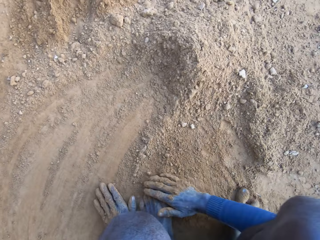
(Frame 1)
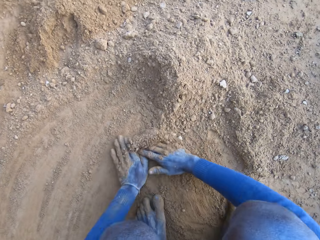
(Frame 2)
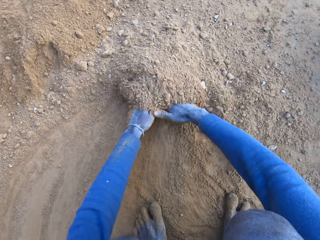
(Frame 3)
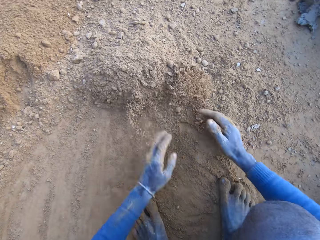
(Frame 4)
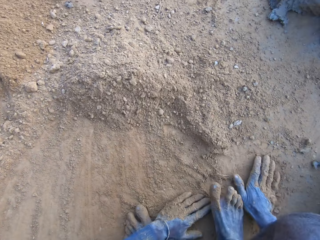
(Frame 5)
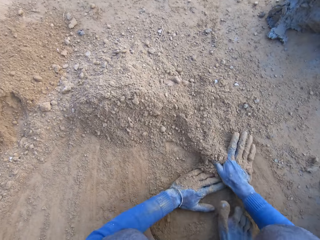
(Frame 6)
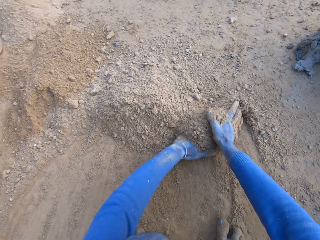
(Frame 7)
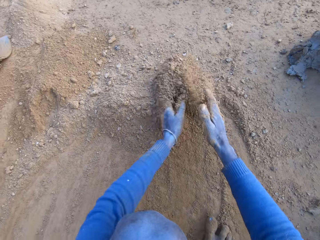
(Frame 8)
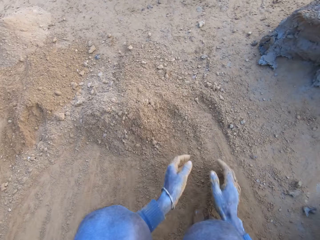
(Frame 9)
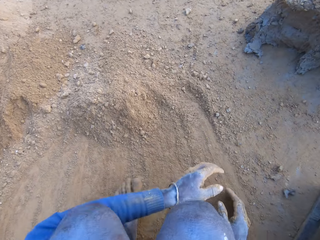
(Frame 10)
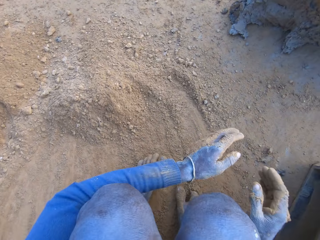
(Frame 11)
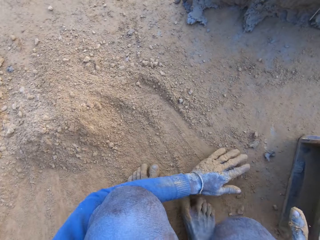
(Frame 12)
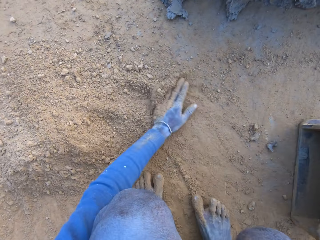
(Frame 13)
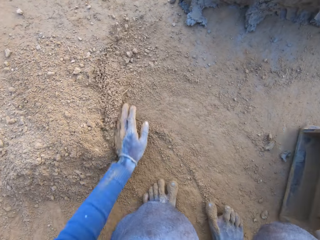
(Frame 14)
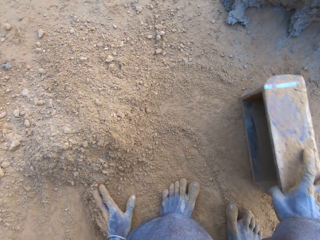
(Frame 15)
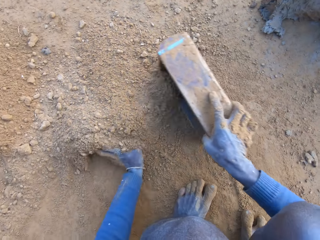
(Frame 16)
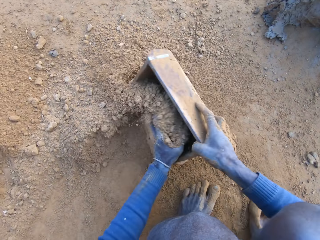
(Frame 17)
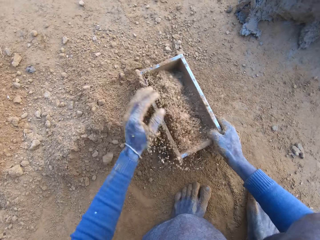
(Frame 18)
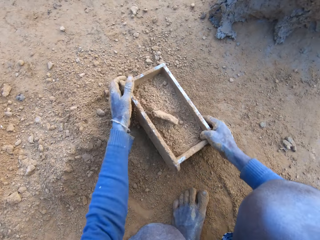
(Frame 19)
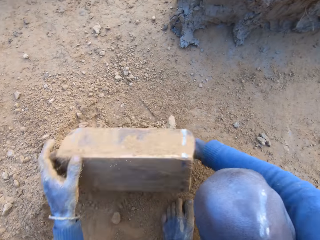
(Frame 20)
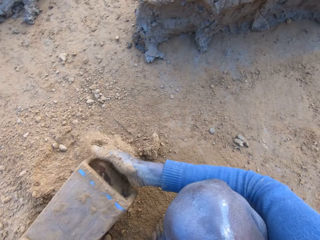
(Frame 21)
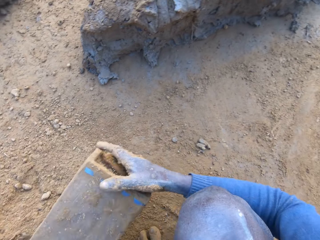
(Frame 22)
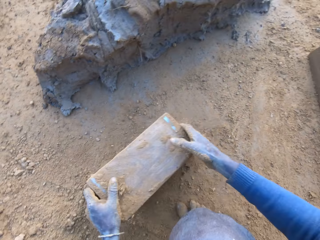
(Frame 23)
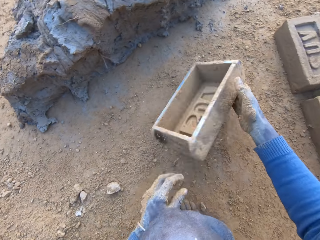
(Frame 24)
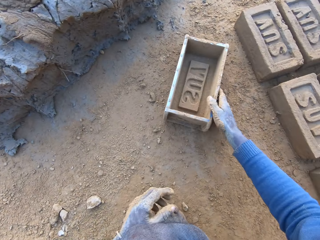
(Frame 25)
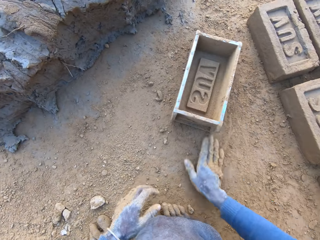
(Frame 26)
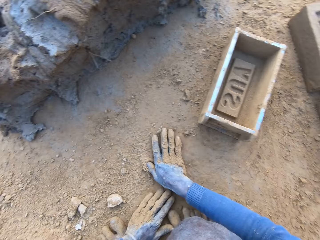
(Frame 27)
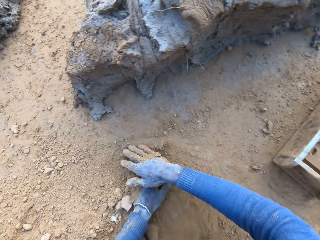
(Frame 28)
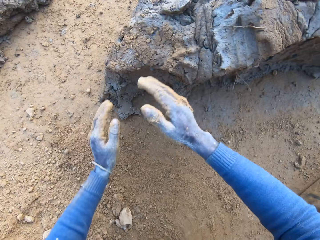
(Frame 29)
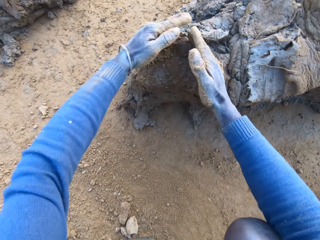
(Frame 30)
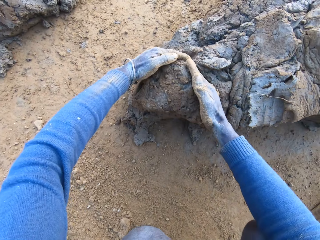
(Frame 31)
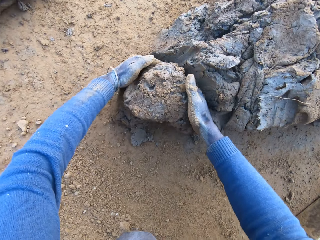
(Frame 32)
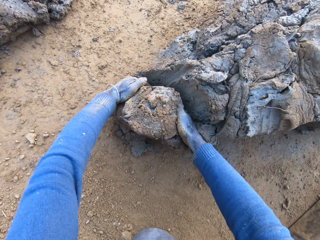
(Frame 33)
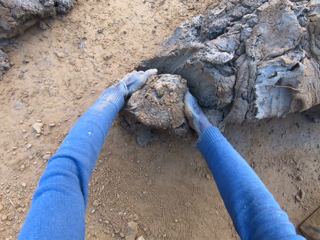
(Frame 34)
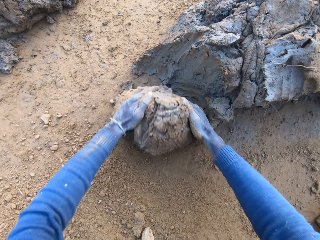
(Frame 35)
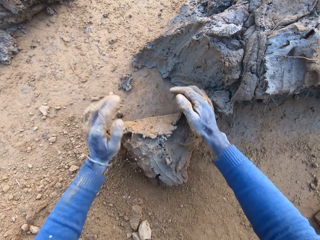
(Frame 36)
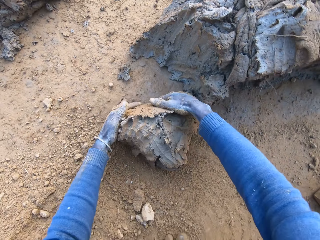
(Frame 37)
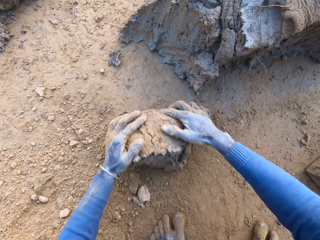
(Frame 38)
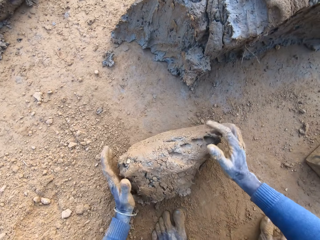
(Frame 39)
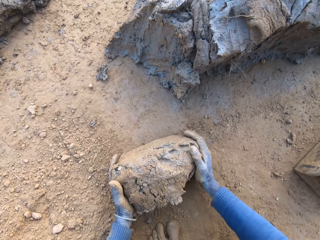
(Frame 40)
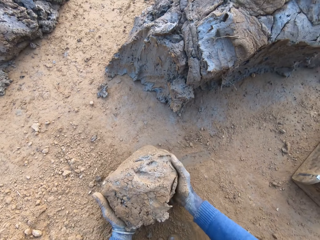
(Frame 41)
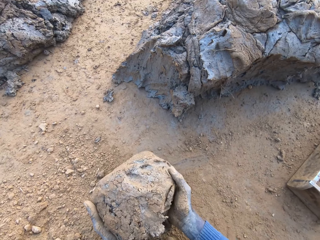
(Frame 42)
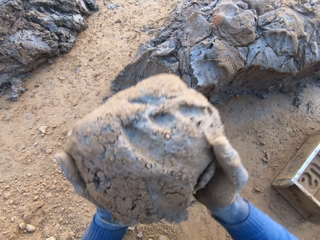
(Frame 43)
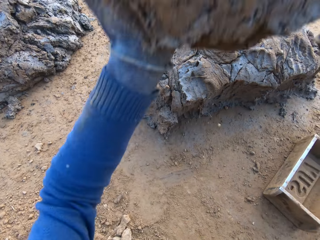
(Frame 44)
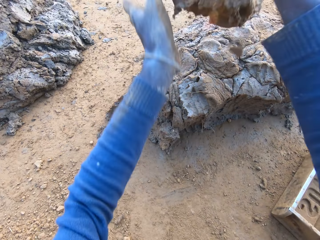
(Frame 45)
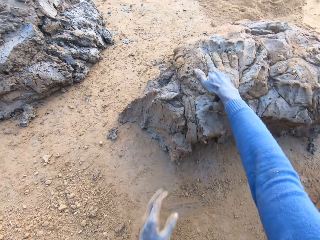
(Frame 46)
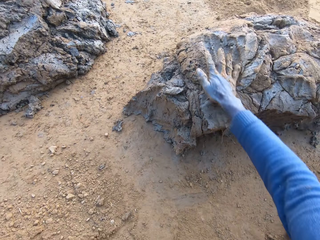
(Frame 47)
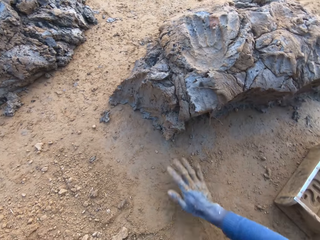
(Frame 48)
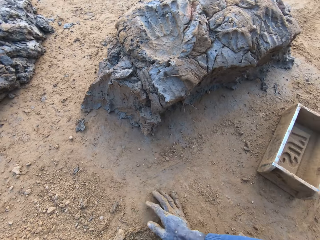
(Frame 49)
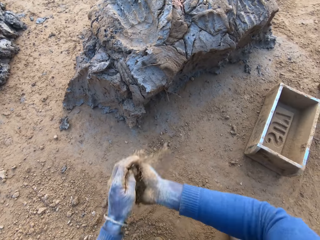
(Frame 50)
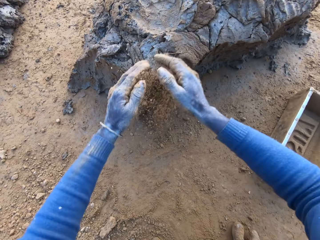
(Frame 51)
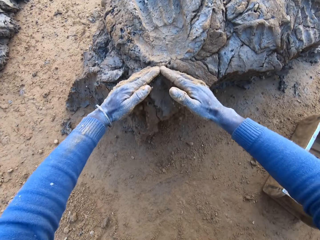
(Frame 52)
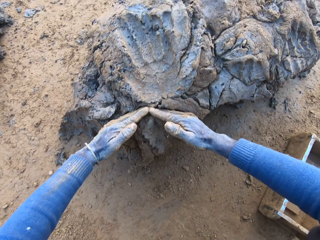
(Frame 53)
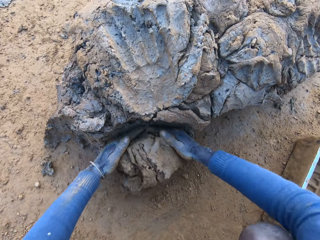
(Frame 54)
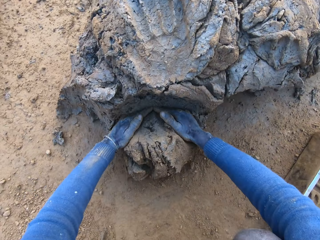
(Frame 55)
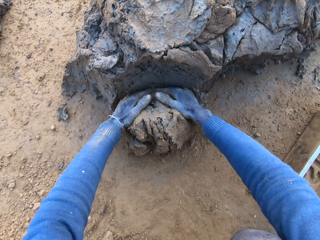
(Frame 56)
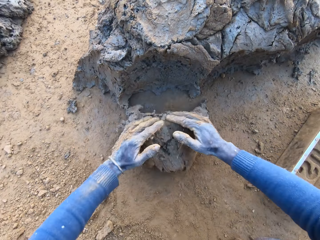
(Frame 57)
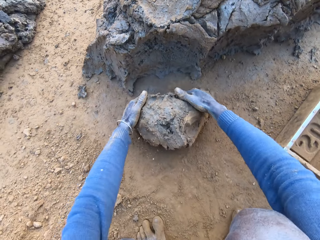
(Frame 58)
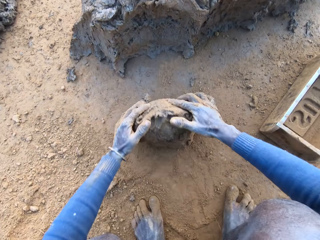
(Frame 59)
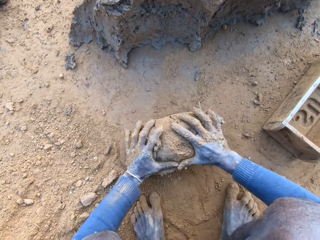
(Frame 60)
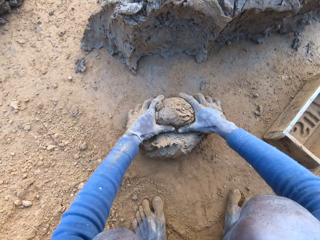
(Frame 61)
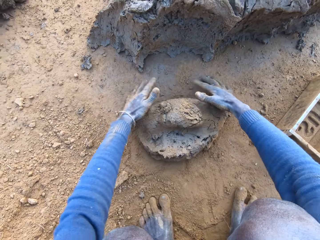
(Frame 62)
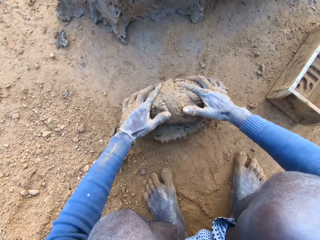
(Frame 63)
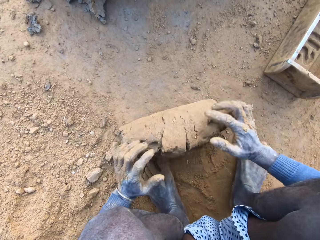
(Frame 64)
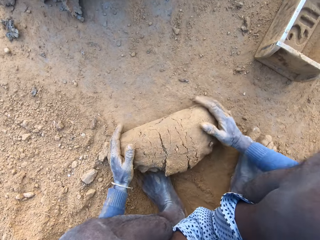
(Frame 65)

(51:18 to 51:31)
The camera wearer picks up the brick molder on the ground with his right hand. He packs some sand with the brick molder. He pours out the sand in the brick molder. He throws the brick molder on one side with his hands. He rubs his hands on the ground. He scoops some mortar with his hands. He packs the mortar on the ground with his hands. He drops the mortar on the remaining mortar on the ground. He scoops some mortar with his hands. He adjusts the mortar on the ground.

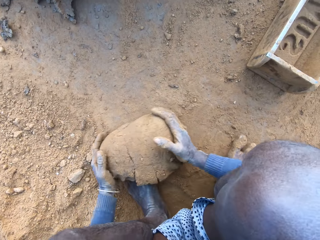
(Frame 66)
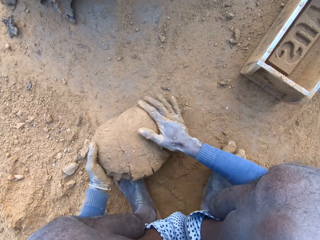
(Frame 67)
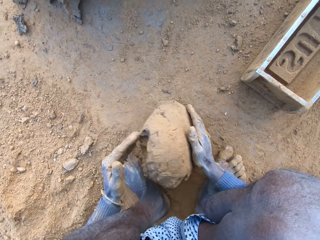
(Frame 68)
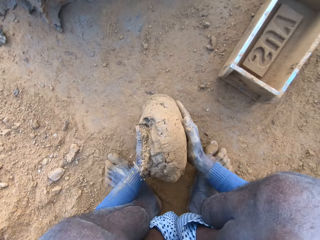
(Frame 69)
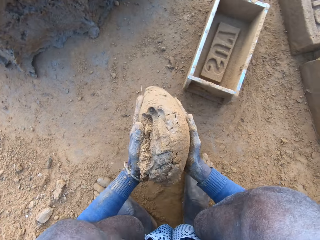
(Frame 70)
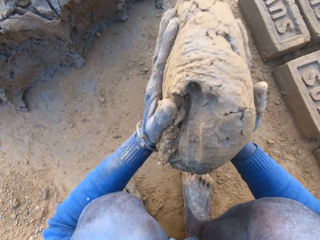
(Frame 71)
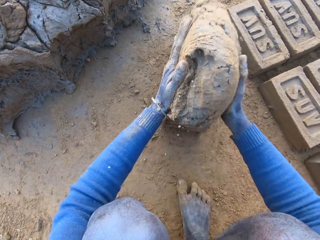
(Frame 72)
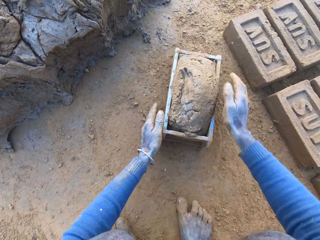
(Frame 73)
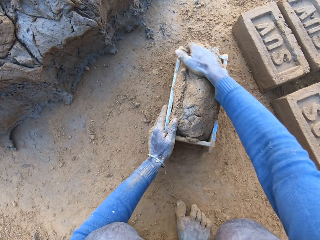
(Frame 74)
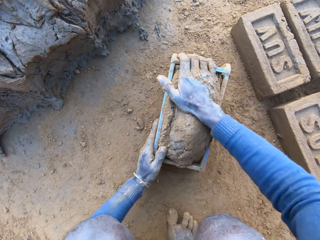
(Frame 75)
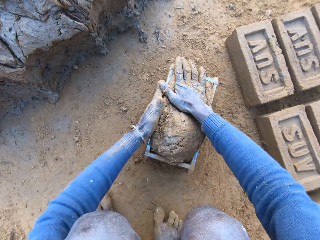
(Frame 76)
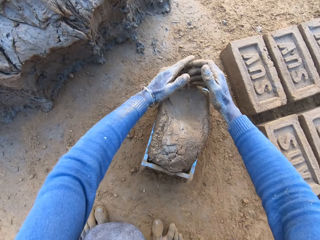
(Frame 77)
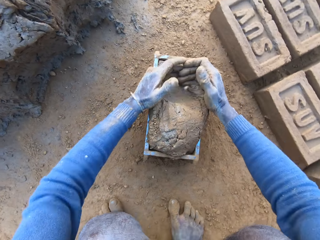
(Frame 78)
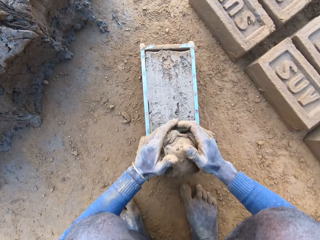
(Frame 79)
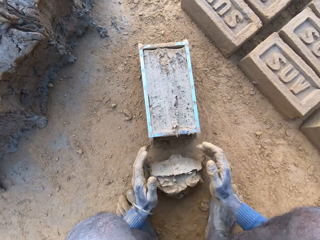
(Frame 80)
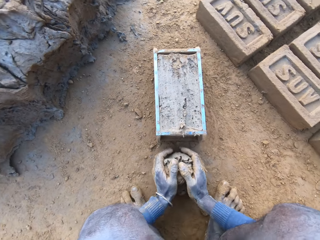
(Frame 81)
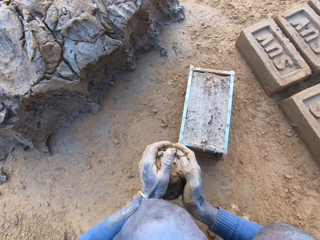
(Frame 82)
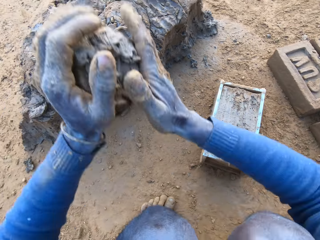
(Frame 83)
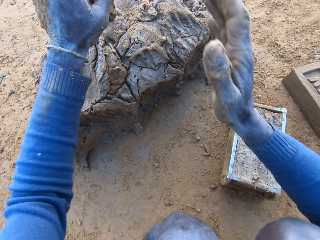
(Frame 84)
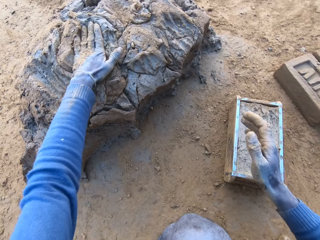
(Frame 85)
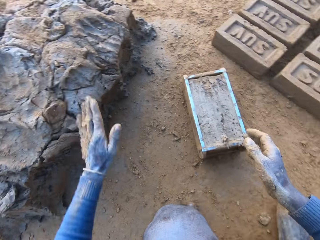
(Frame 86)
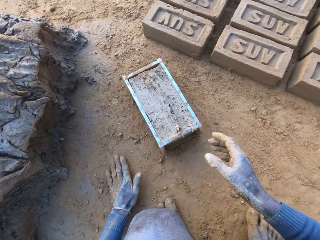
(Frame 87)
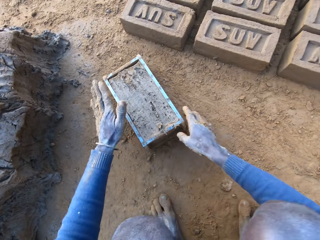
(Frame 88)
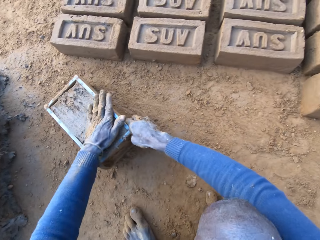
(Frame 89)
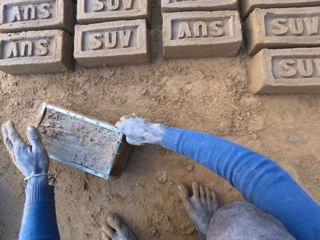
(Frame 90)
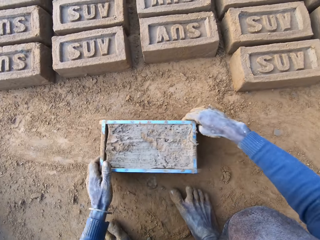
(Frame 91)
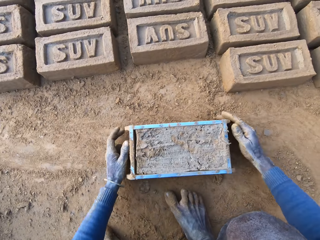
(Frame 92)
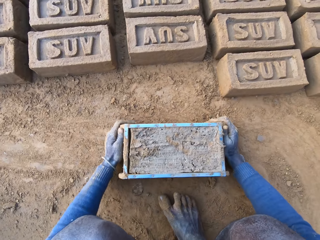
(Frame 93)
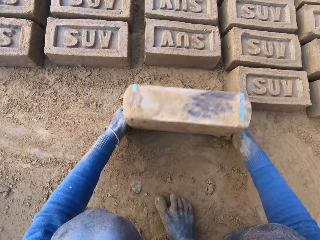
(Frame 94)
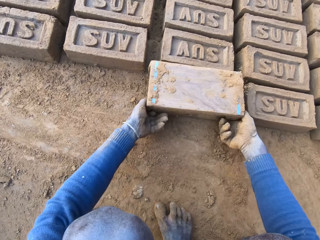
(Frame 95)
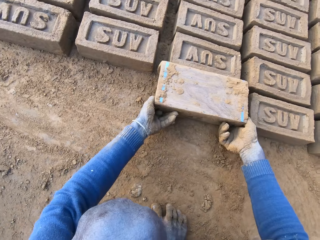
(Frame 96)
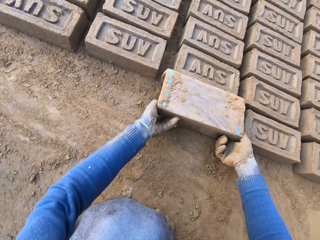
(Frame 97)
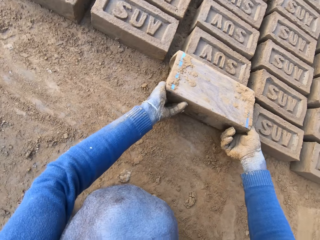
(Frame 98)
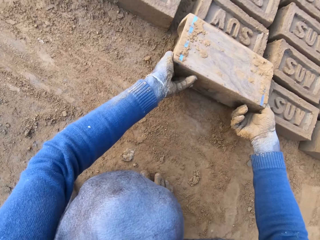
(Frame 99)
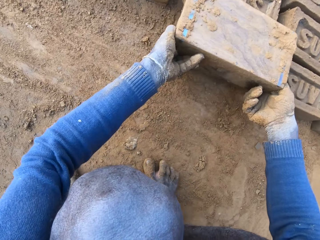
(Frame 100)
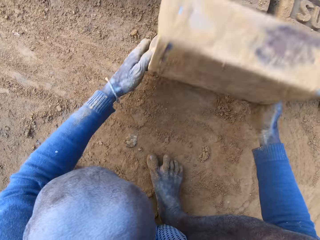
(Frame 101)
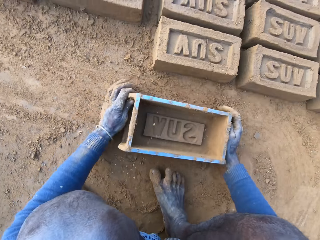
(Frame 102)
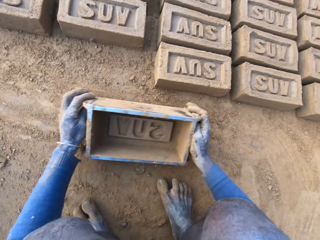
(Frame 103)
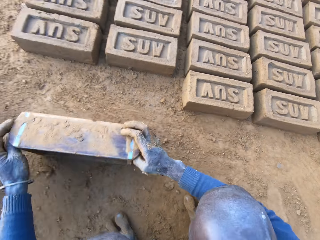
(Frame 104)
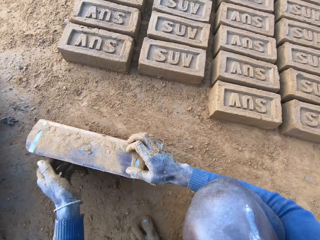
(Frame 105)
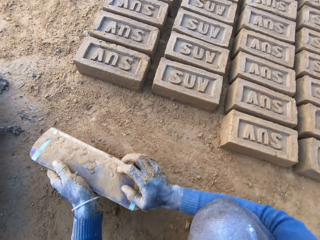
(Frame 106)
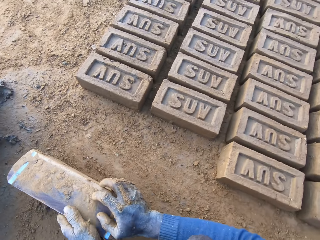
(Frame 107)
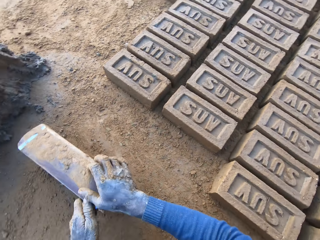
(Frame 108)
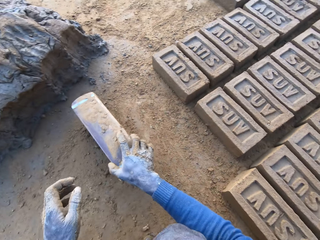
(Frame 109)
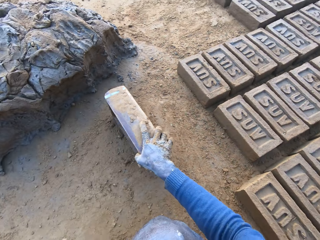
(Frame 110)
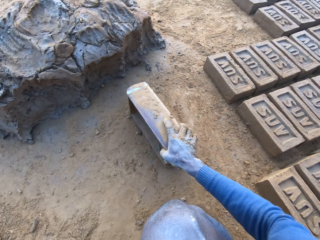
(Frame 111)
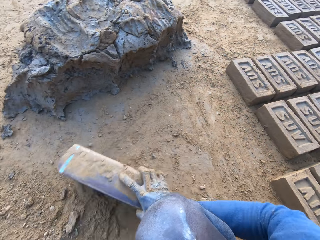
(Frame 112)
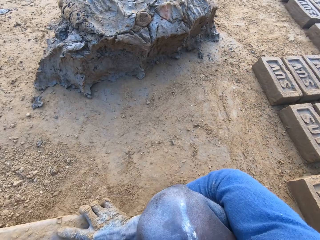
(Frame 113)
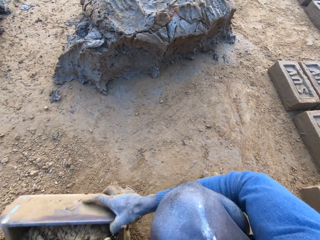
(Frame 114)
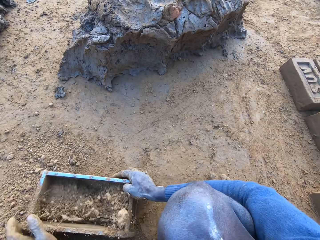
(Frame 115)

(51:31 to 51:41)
The camera wearer rolls clay on the ground. He packs the mortar on the ground with his hands. He drops the mortar inside the brick molder. He adjusts the mortar inside the brick molder. He flattens the clay. He throws the mortar on the remaining mortar on the ground. He taps his left hand on the ground. He taps the mortar inside the brick molder with his left hand. He drags the brick molder with the mortar with both hands. He pours out the brick on the ground out of the brick molder. He cleans the brick molder with his hands. He packs some sand with the brick molder.
